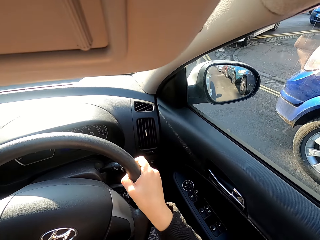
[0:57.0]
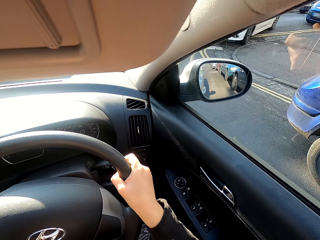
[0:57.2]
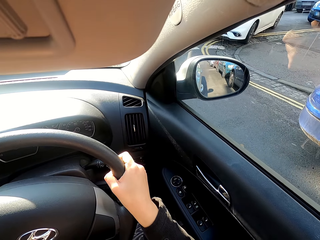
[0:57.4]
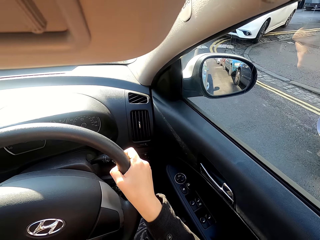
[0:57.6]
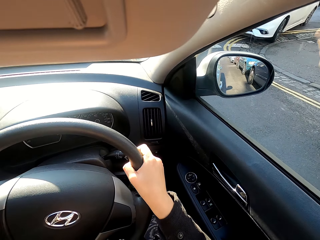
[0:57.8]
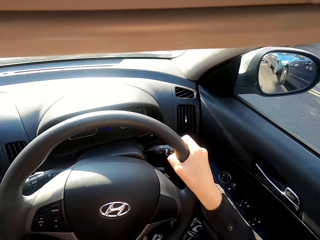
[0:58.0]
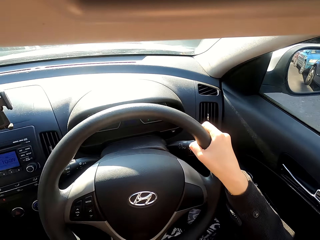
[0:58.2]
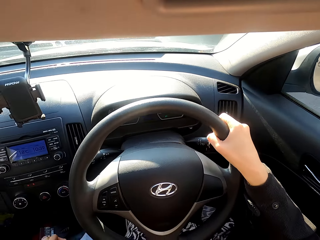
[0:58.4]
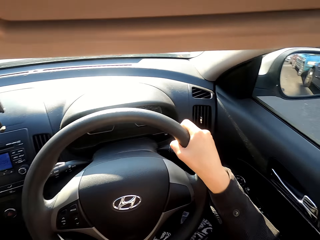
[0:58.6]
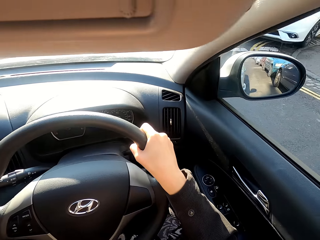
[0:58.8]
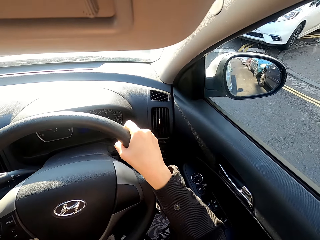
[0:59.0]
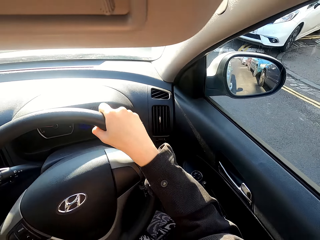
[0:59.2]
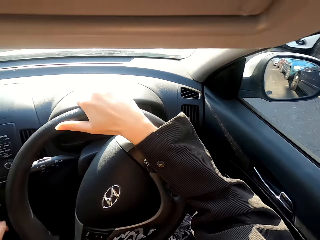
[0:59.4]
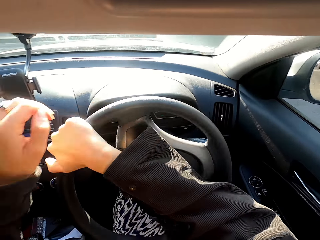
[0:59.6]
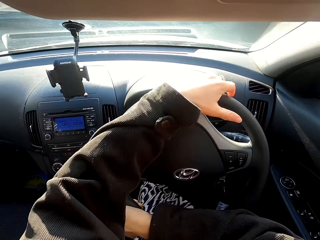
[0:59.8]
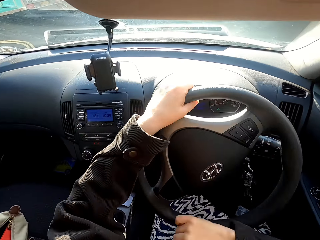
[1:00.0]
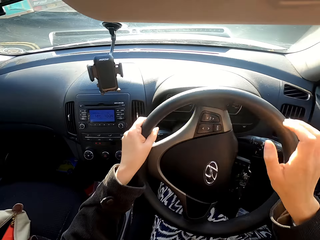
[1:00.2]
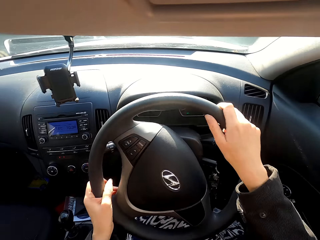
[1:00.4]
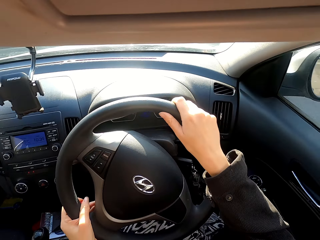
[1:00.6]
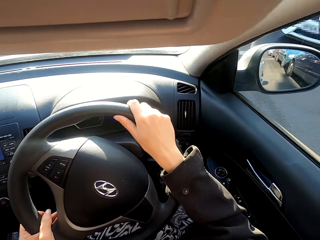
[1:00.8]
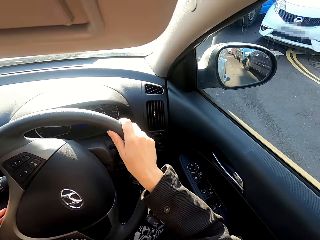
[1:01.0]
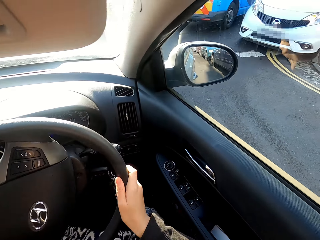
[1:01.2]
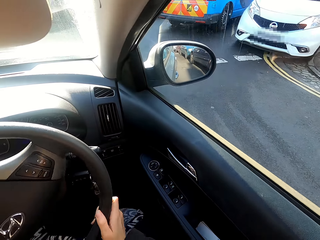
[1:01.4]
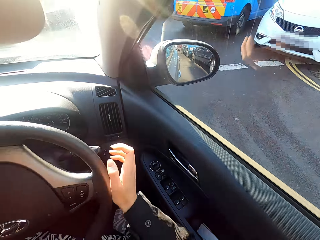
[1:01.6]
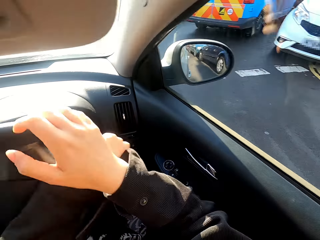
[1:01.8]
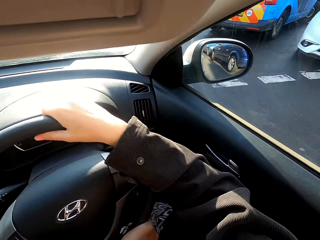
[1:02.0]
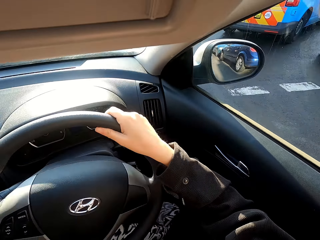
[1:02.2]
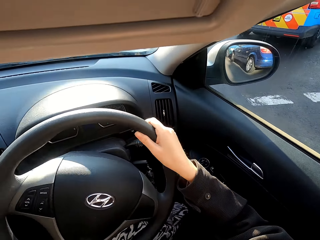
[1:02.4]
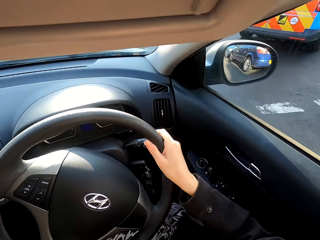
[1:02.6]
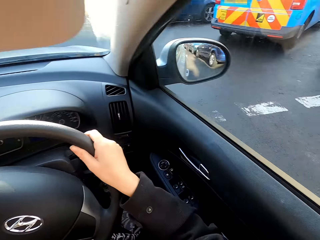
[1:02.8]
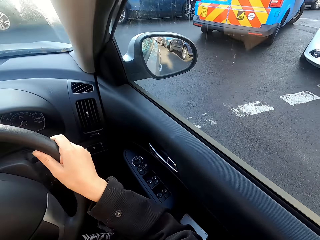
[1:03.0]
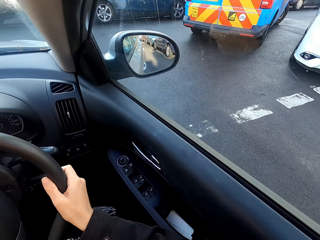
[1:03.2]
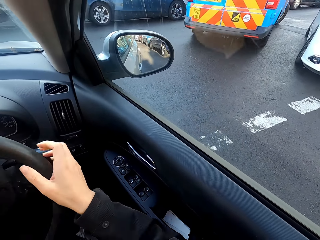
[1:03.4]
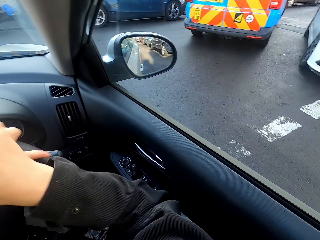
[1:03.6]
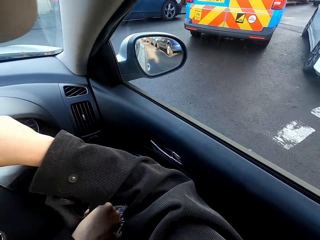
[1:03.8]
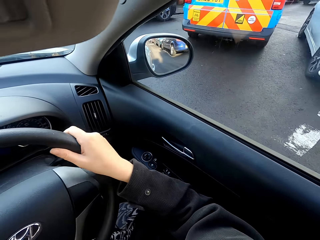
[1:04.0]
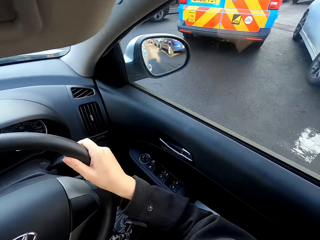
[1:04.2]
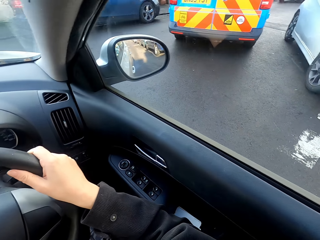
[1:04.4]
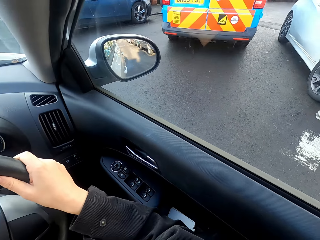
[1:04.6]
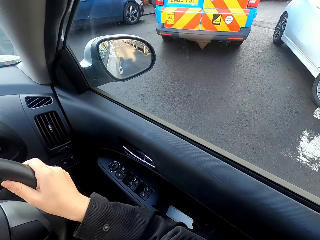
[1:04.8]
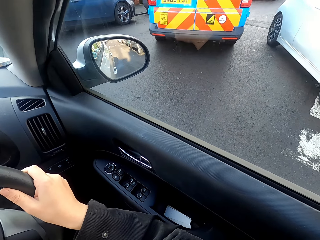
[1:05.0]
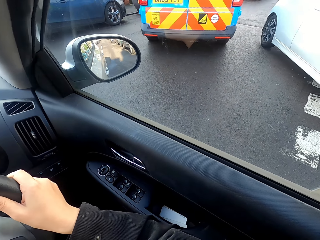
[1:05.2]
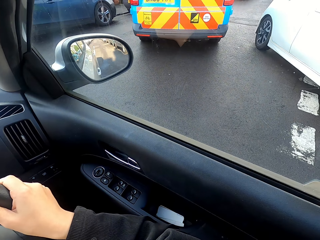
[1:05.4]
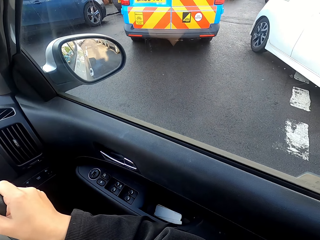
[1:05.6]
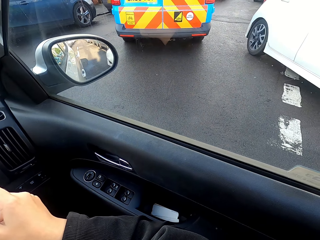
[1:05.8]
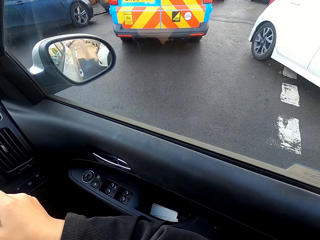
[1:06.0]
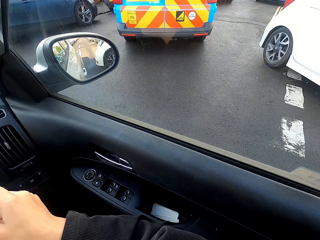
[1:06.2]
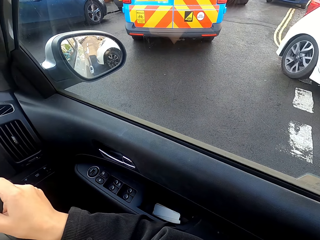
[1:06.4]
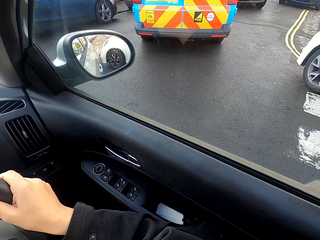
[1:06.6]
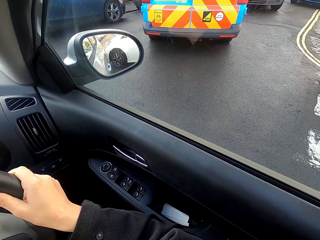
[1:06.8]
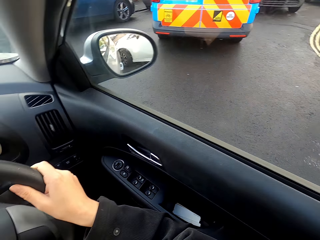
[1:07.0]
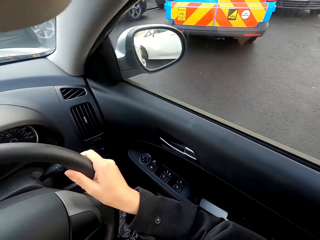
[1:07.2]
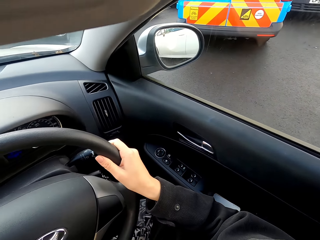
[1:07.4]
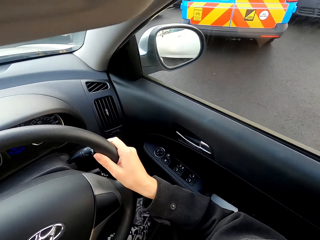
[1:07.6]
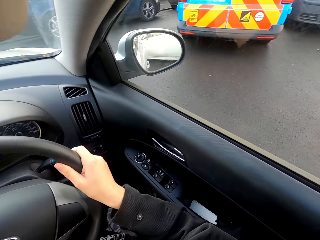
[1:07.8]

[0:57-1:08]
The camera wearer looks on the side mirror.

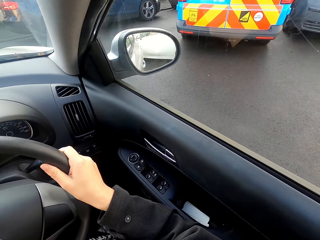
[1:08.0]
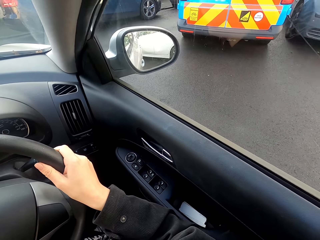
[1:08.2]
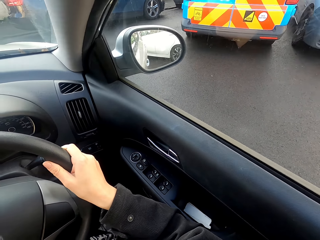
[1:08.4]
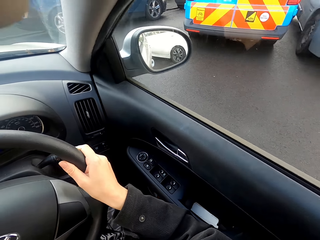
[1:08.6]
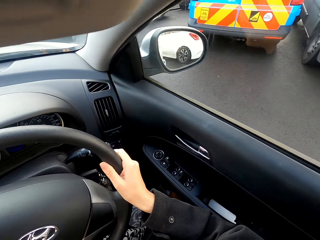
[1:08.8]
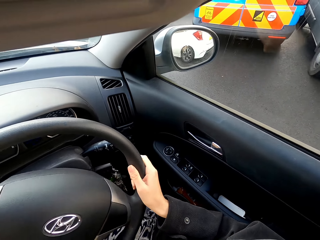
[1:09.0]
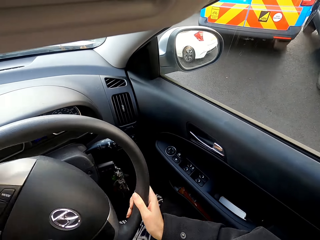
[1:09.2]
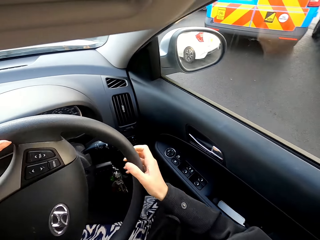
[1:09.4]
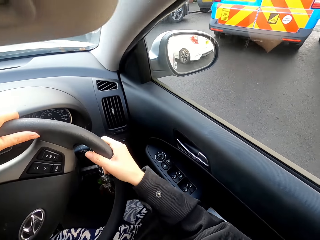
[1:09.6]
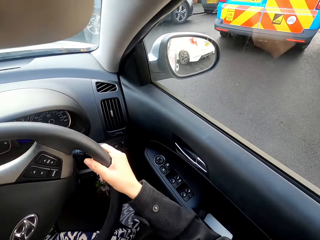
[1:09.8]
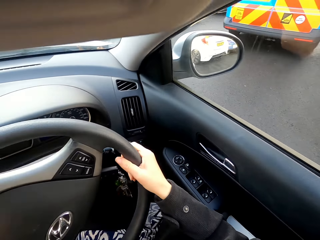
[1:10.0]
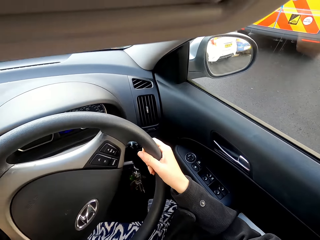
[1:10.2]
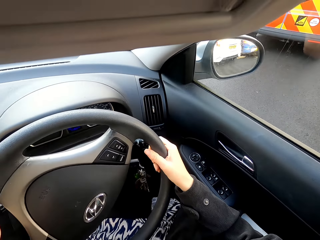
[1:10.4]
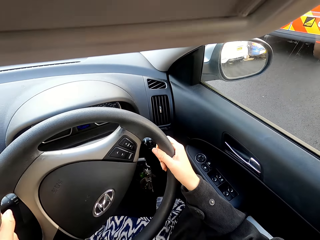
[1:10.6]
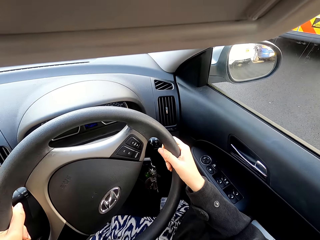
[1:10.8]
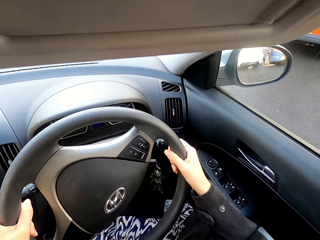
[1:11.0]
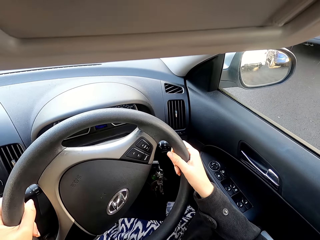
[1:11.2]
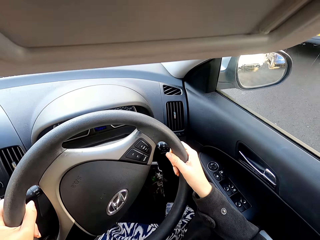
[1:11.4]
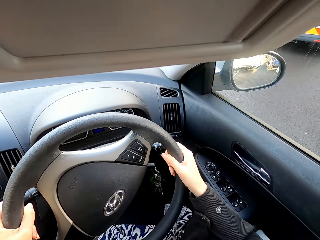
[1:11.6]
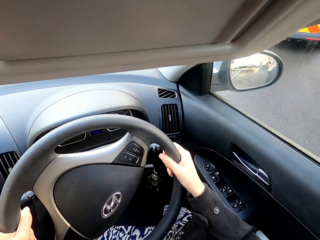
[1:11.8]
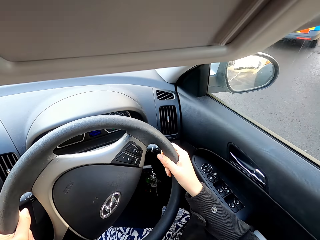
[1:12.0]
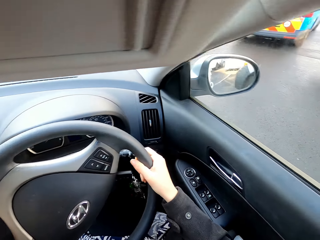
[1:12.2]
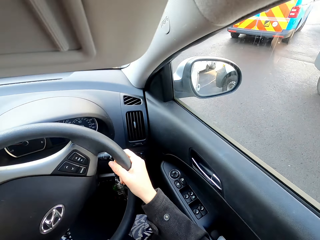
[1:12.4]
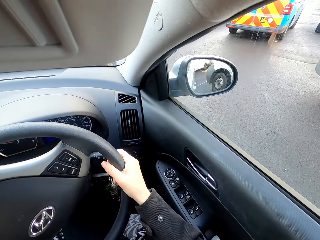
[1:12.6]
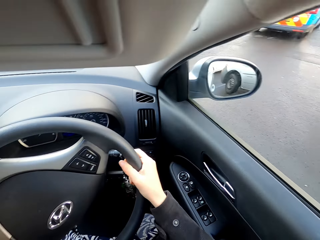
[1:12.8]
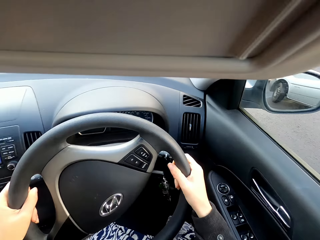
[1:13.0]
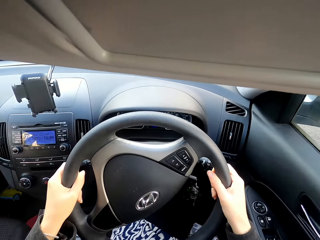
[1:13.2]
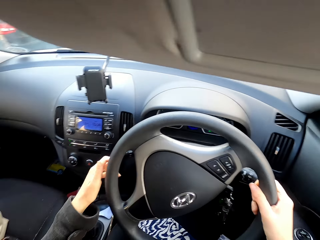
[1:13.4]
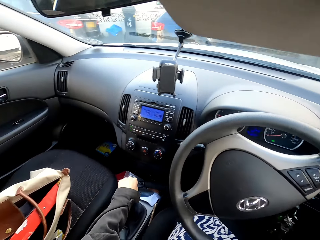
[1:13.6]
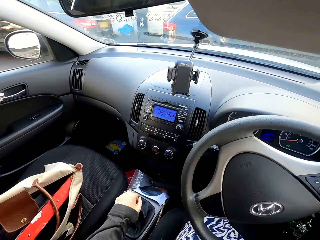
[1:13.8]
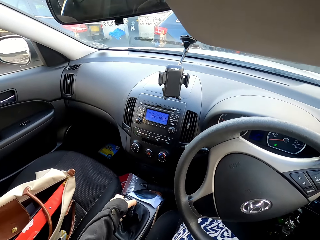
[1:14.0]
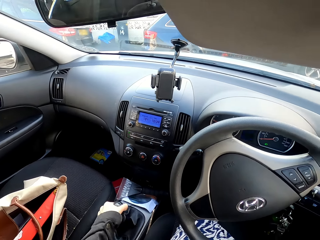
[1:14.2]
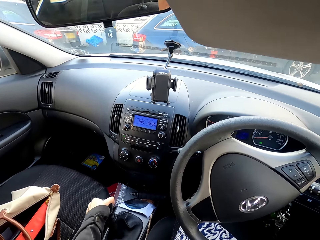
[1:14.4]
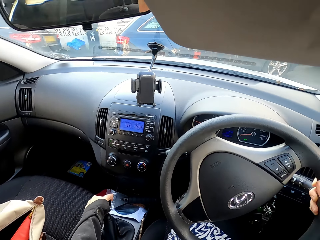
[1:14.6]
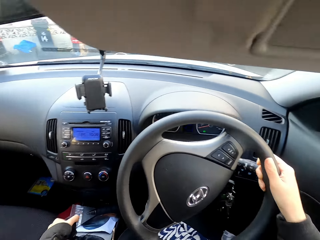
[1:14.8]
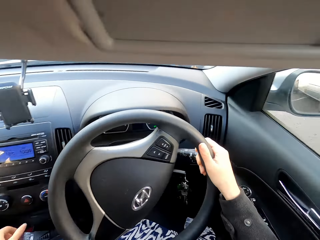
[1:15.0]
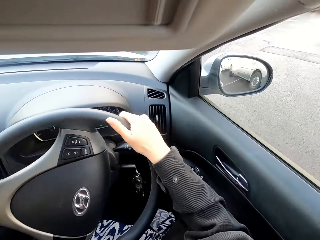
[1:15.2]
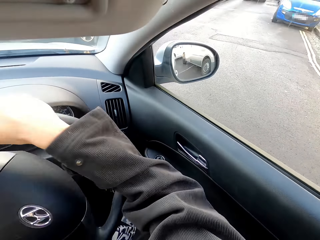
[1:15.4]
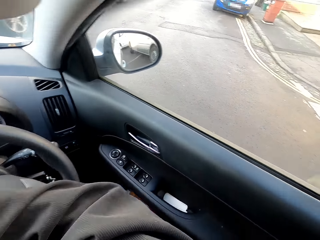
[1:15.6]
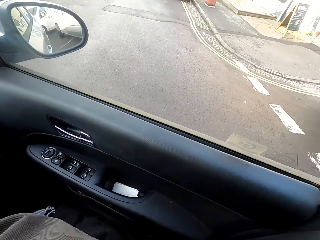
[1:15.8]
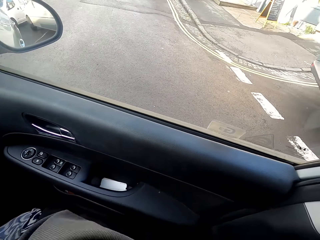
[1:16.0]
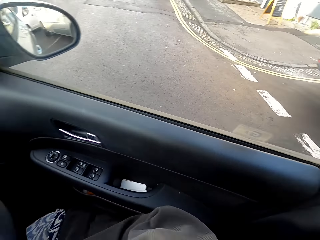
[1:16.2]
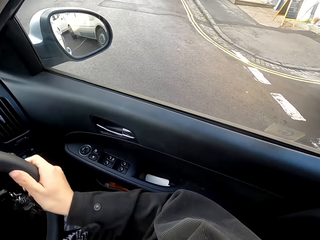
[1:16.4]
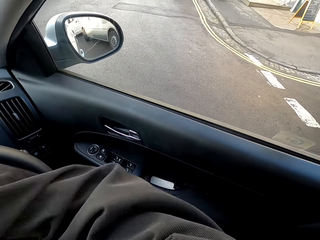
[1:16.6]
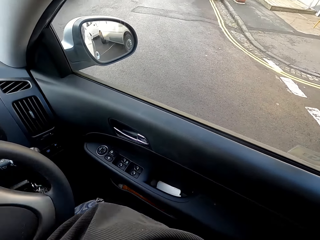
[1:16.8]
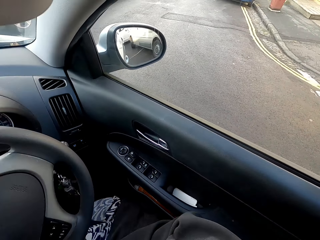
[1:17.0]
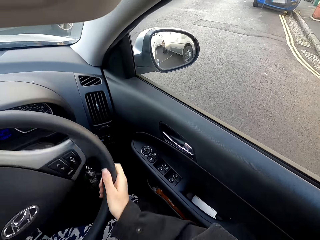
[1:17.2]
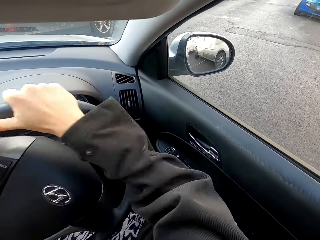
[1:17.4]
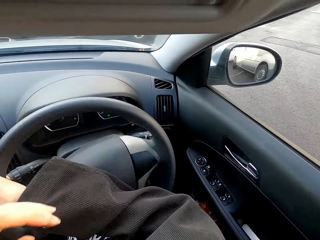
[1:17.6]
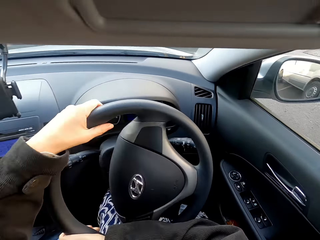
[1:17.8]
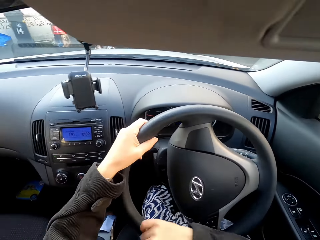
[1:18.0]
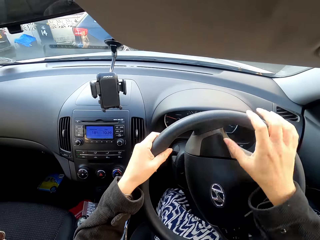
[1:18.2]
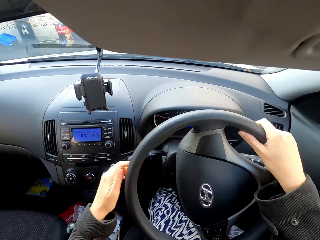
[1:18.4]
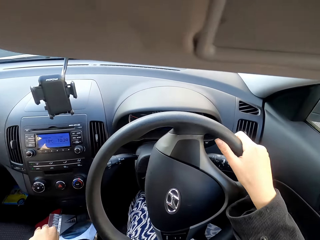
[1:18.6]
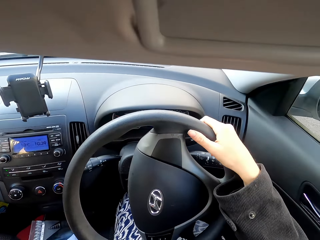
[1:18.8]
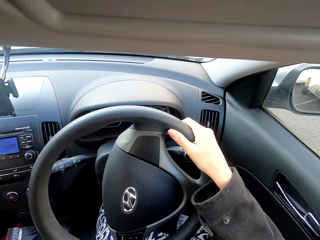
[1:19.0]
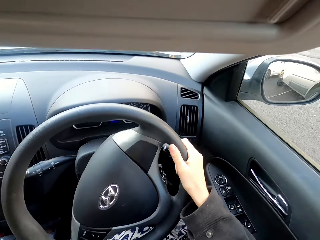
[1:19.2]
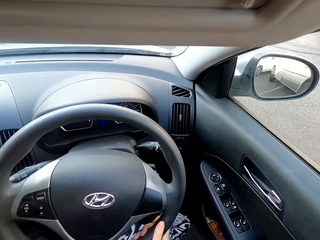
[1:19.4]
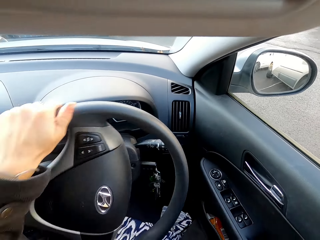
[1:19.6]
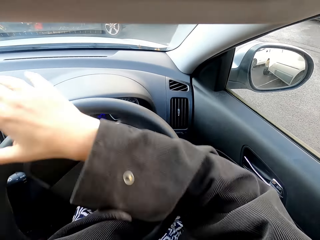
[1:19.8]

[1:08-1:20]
The camera wearer changes the car gear.
